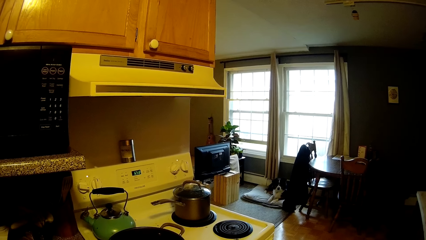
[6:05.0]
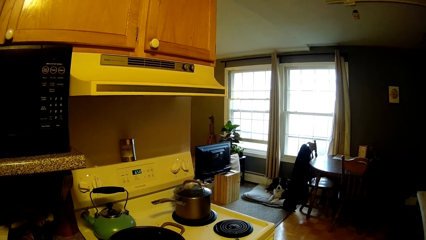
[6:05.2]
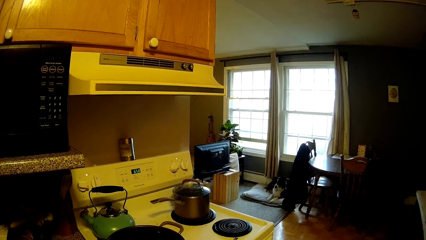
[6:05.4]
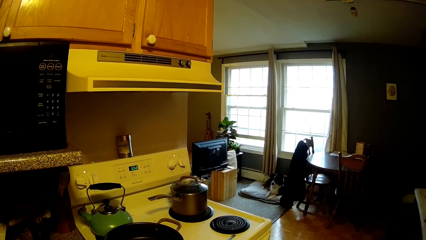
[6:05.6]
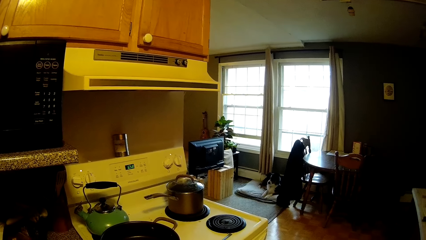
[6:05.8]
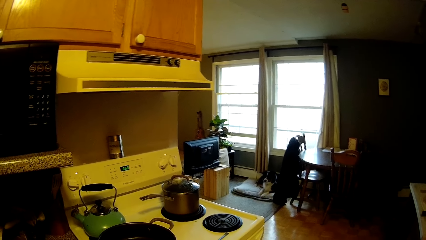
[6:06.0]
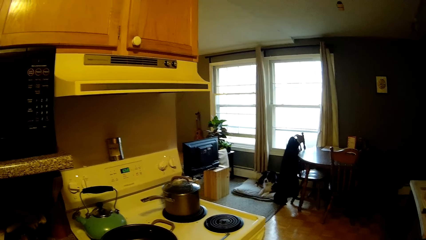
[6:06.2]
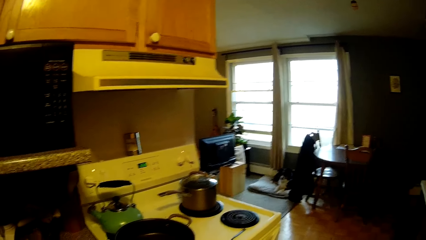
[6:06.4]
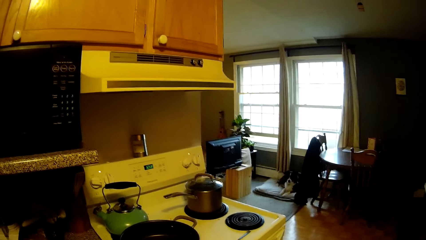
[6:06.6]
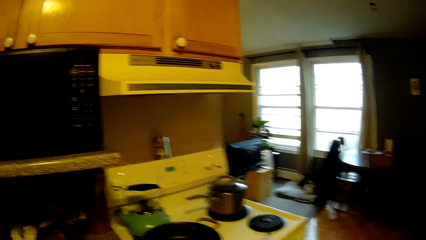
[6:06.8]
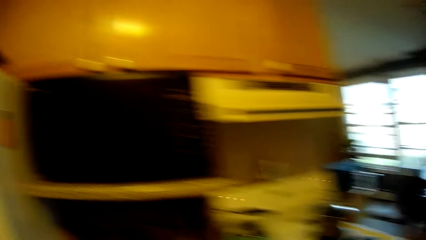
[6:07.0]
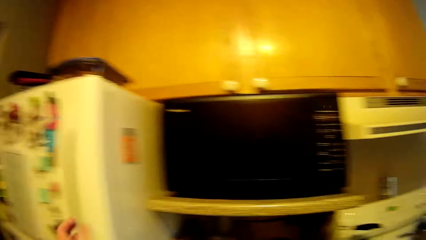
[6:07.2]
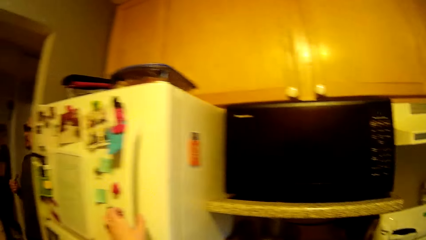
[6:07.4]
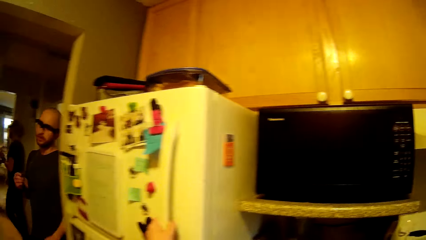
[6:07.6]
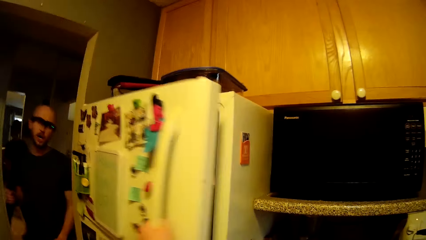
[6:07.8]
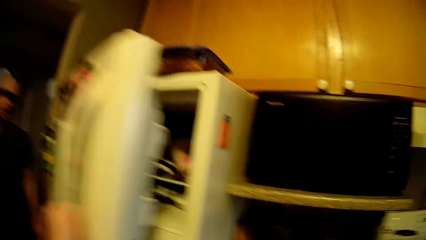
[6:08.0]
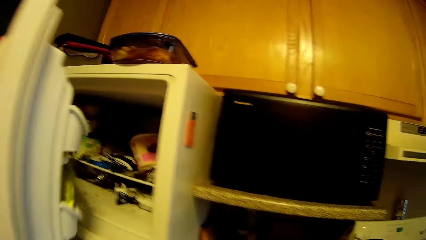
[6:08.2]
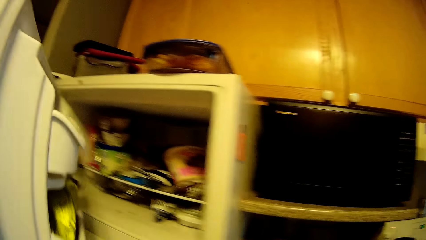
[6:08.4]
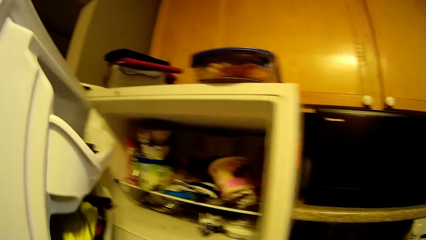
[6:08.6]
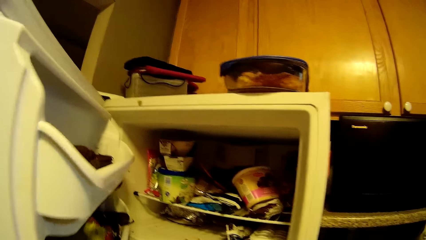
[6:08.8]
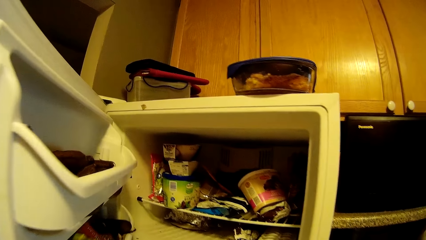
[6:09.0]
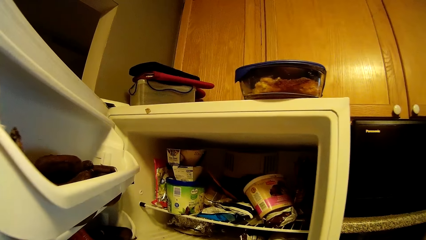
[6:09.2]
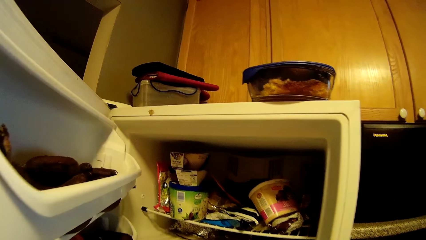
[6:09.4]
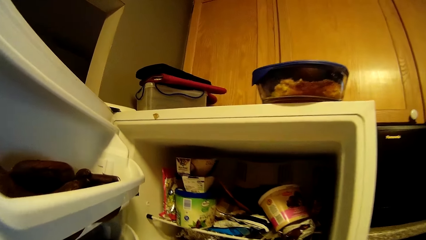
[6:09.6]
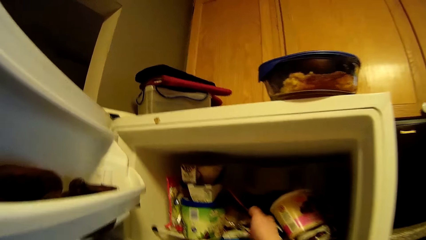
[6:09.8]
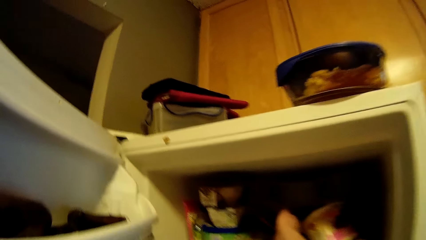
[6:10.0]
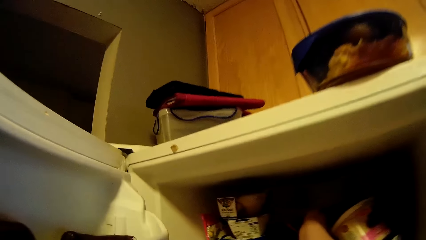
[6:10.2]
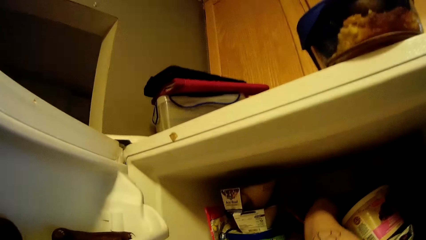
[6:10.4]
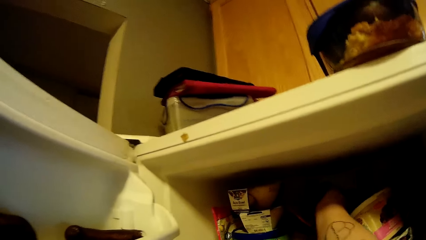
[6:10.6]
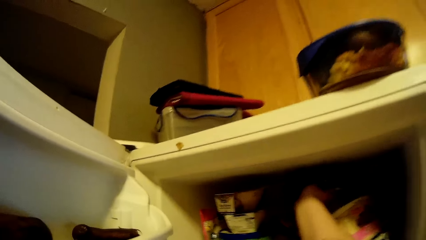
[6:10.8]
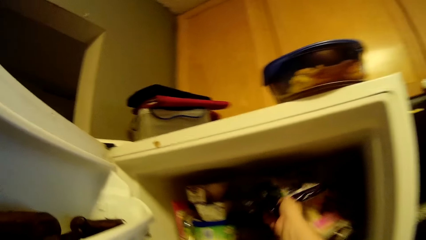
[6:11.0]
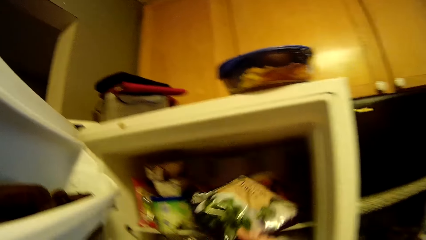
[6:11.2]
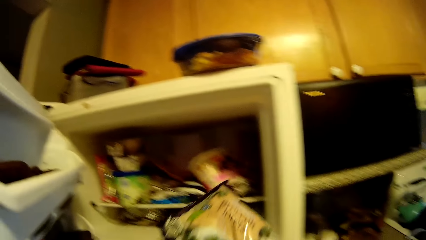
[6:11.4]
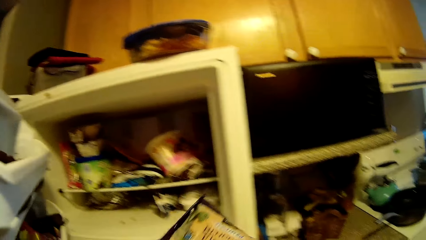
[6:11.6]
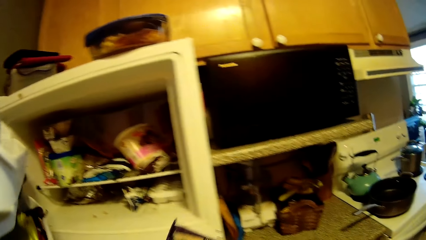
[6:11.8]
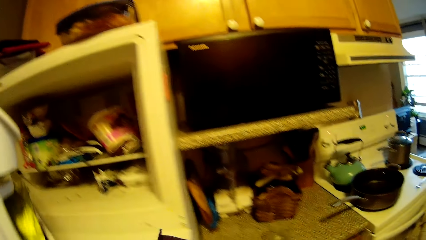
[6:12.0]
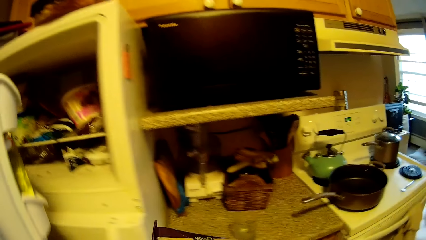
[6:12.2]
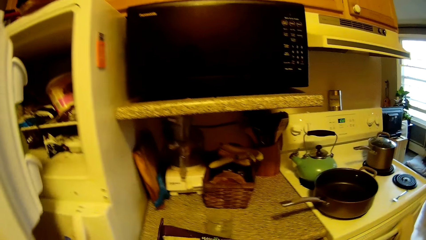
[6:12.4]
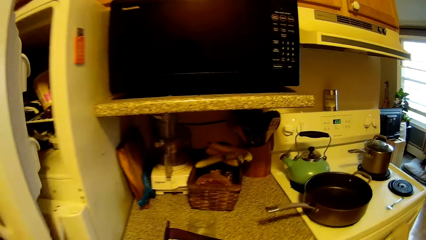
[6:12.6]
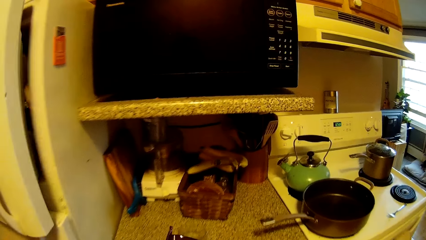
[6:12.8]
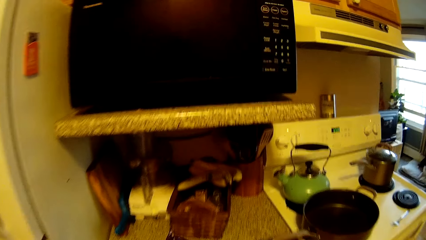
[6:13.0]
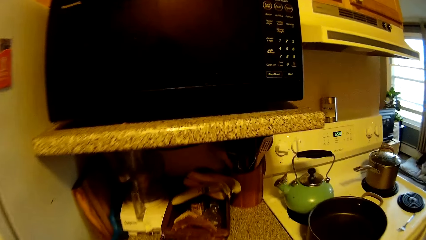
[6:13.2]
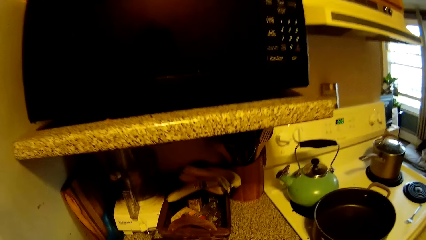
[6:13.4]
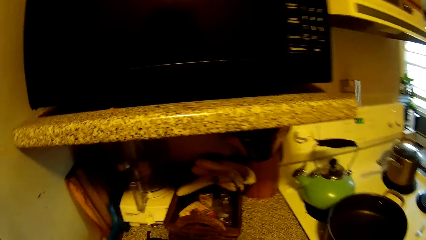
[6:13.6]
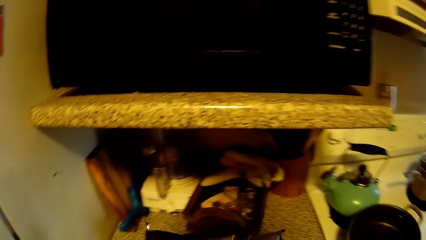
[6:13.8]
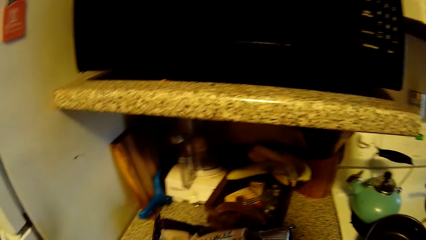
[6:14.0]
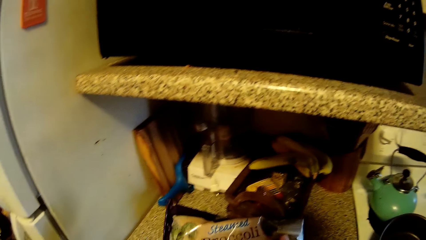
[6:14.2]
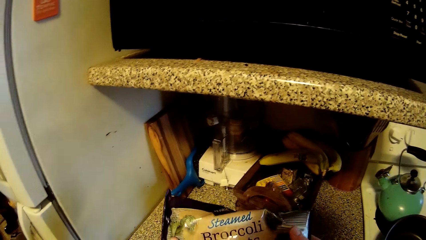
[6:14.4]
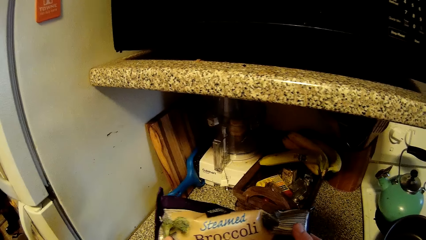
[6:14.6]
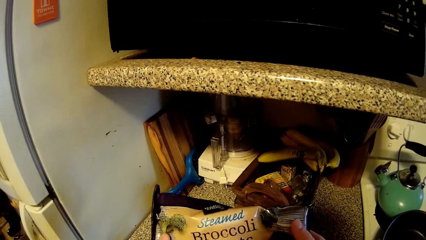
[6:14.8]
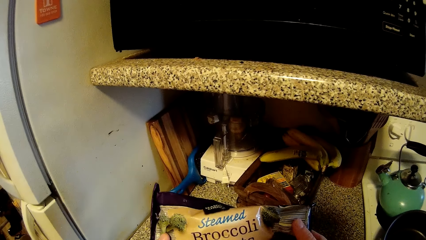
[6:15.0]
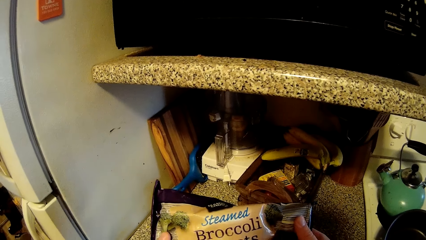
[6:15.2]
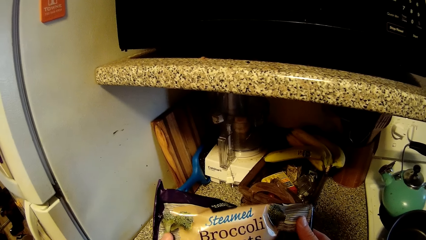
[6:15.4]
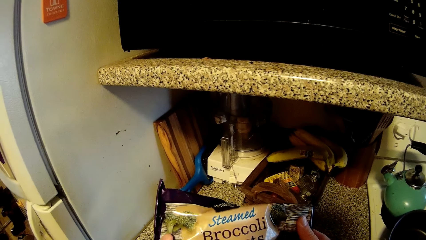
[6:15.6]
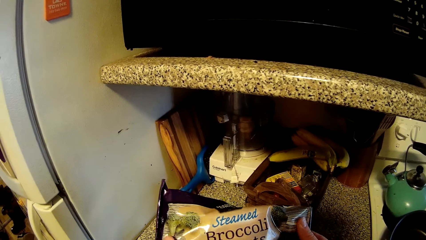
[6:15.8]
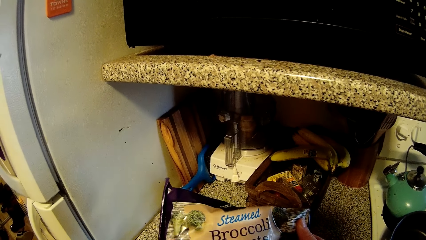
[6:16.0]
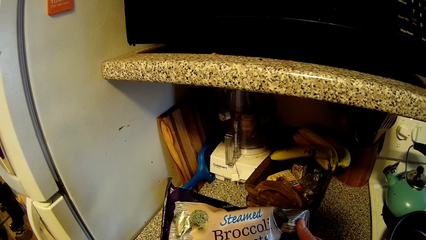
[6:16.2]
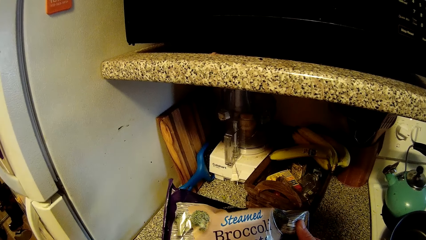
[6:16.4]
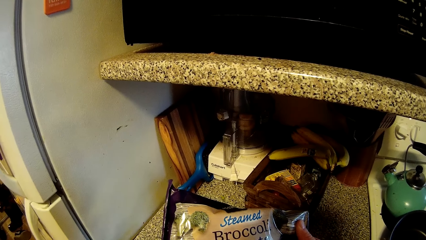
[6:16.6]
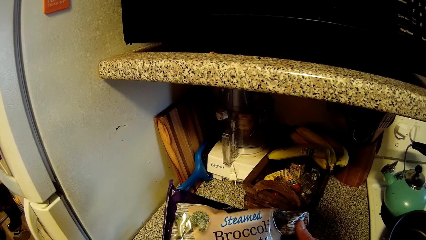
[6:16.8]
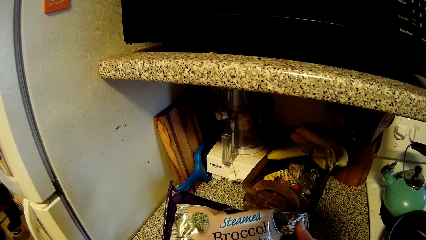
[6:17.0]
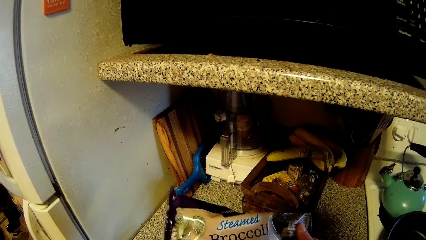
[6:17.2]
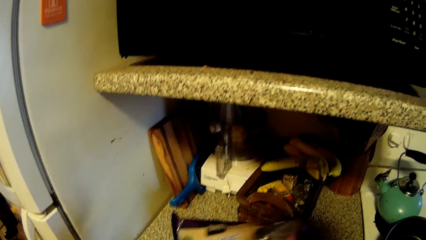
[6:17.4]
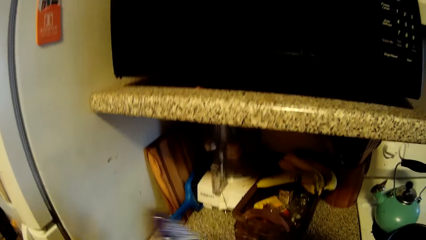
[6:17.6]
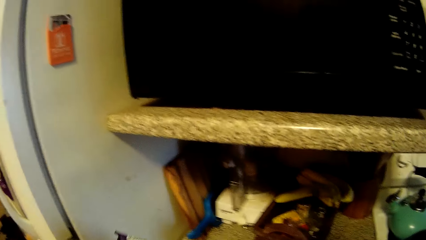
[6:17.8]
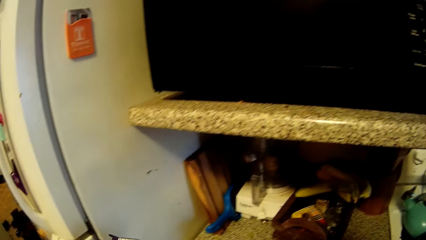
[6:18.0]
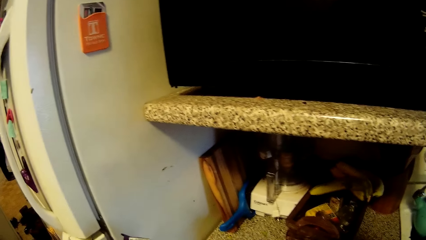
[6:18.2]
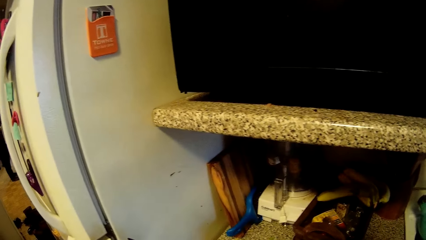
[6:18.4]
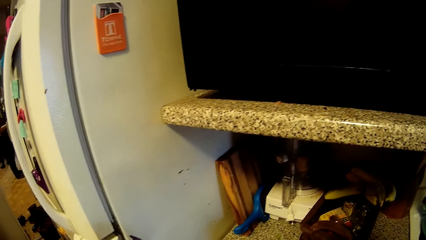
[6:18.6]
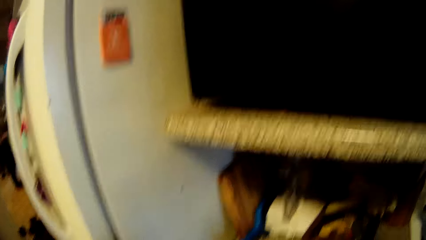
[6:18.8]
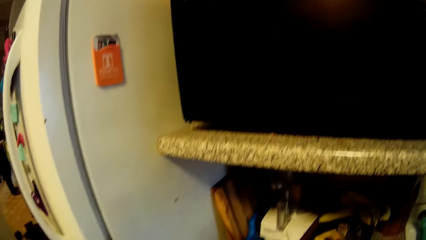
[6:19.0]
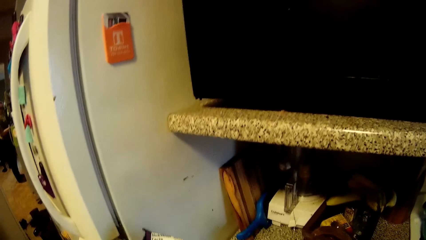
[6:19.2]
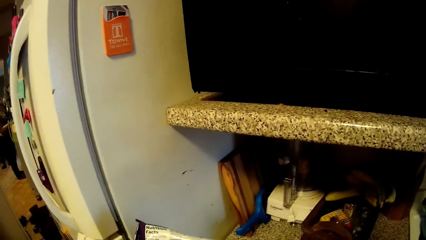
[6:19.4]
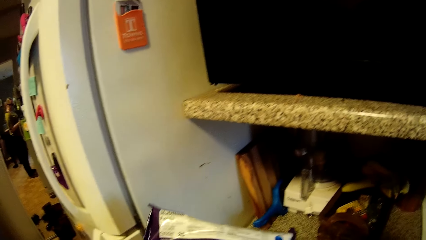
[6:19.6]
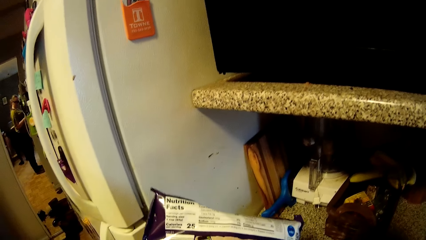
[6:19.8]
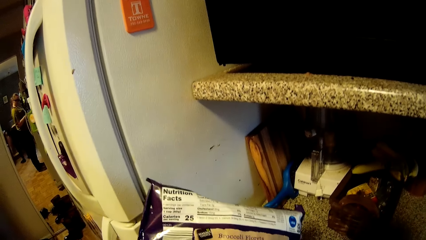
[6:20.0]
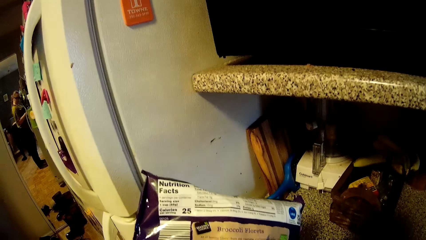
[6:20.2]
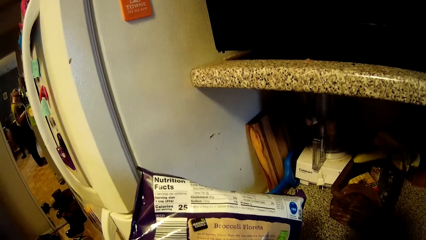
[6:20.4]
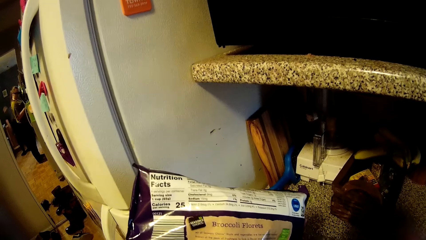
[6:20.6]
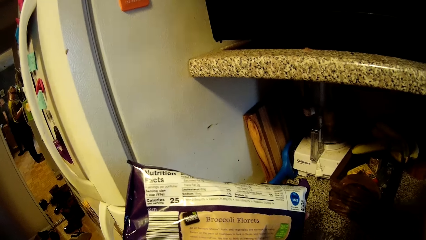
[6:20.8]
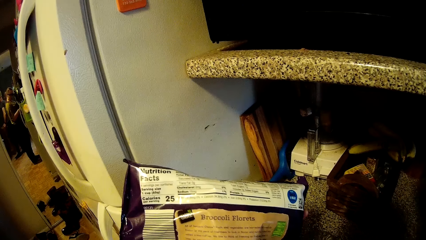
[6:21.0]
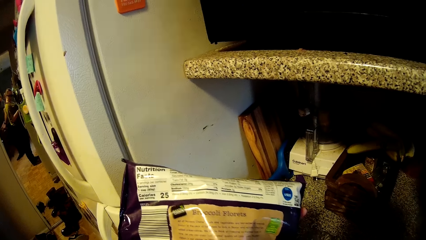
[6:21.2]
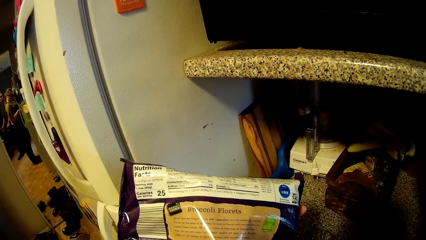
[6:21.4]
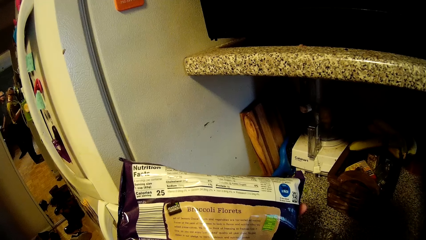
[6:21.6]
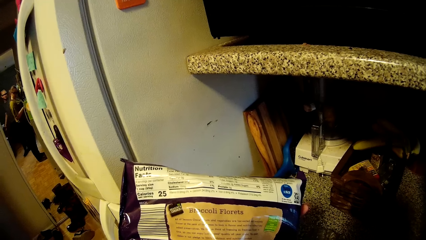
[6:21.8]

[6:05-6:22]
The camera wearer opens the refrigerator with her left hand. She picks up a sachet or rice from the refrigerator with her right hand. She closes the refrigerator with her left hand. She looks at the rice.
